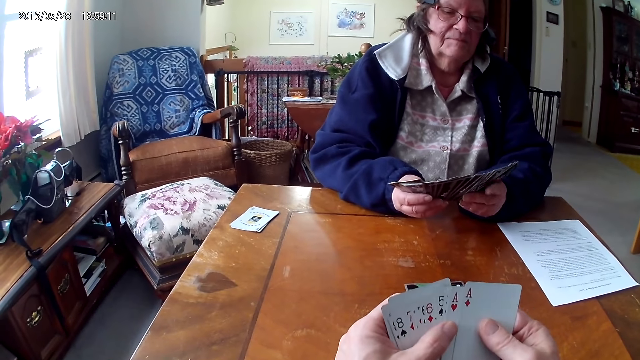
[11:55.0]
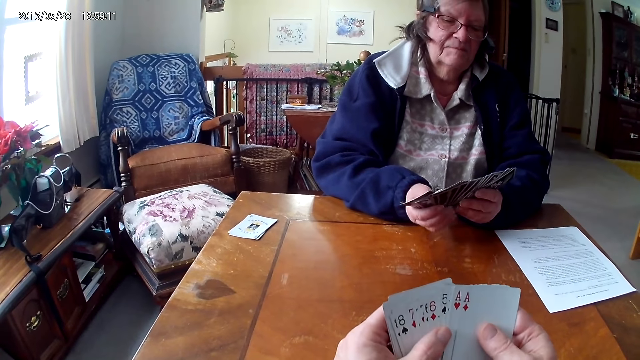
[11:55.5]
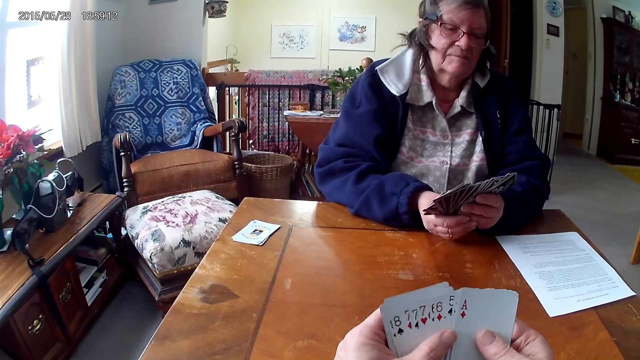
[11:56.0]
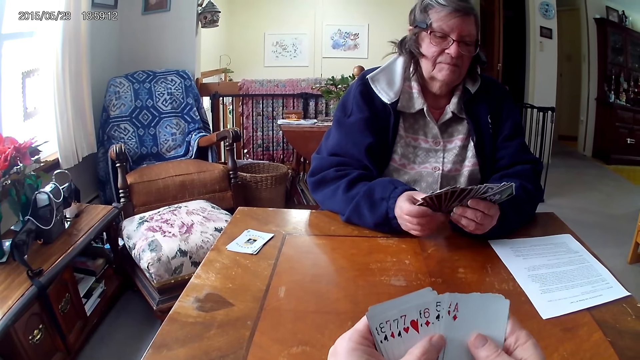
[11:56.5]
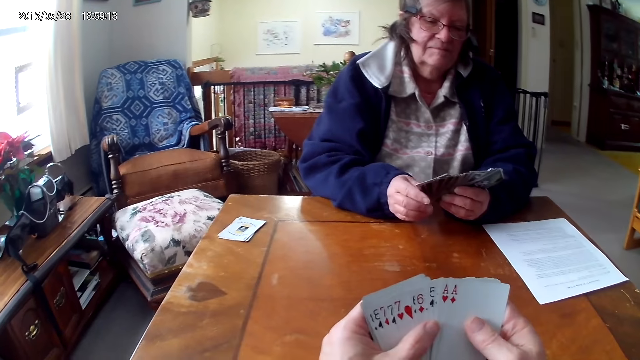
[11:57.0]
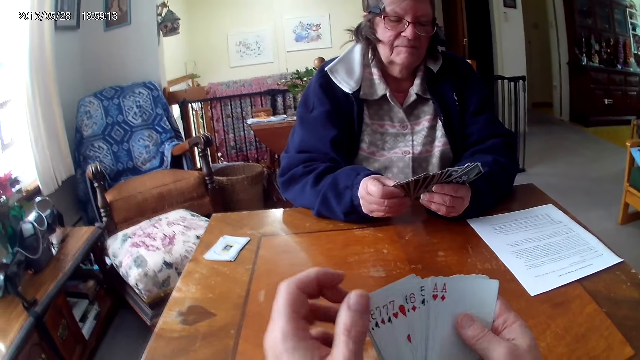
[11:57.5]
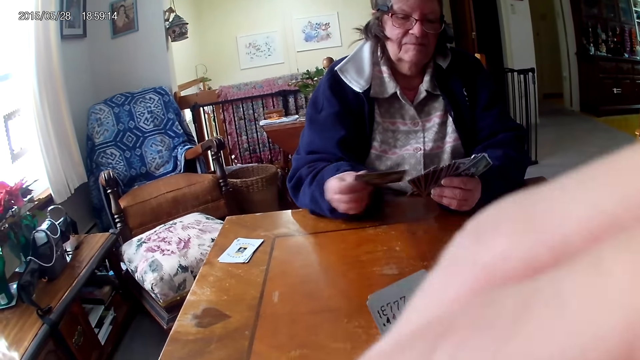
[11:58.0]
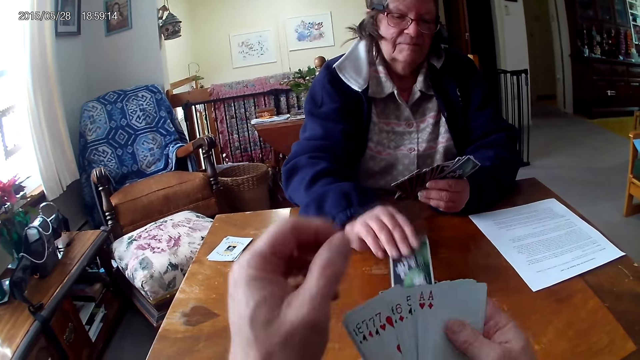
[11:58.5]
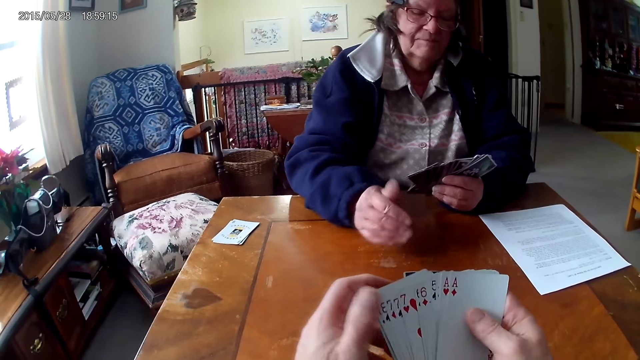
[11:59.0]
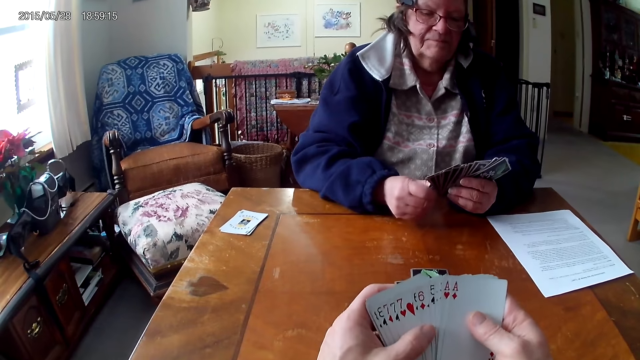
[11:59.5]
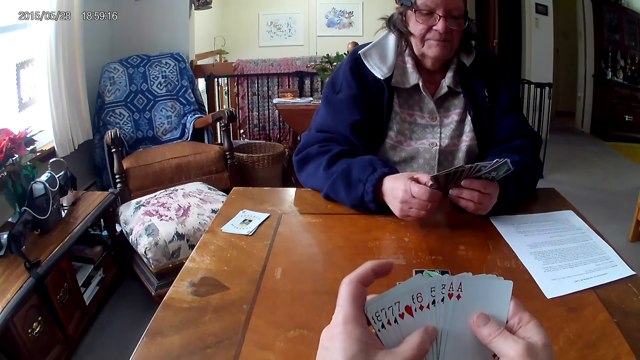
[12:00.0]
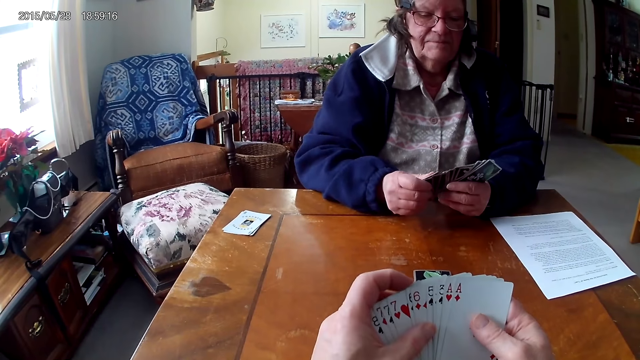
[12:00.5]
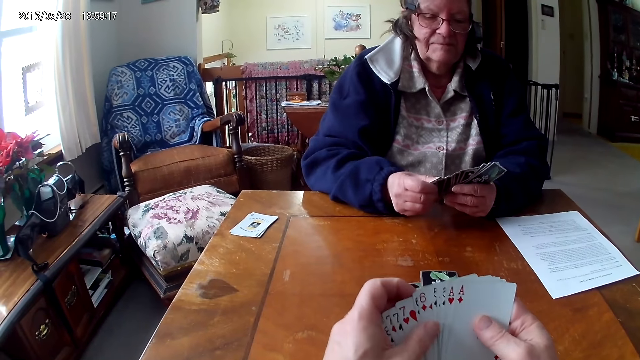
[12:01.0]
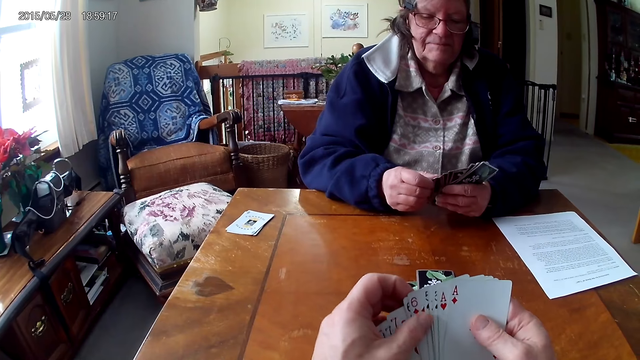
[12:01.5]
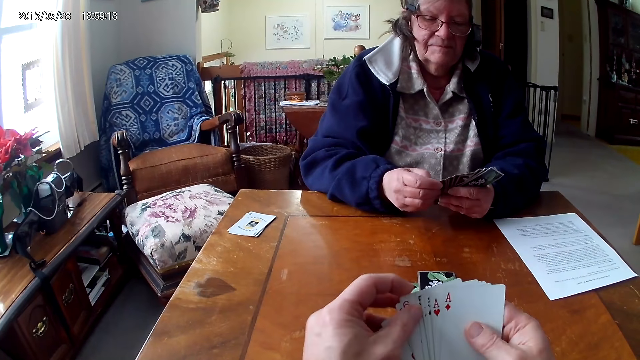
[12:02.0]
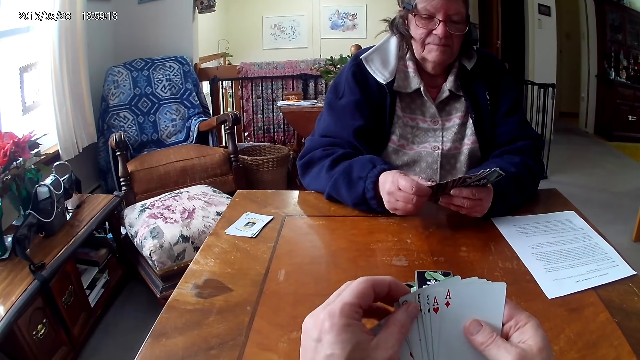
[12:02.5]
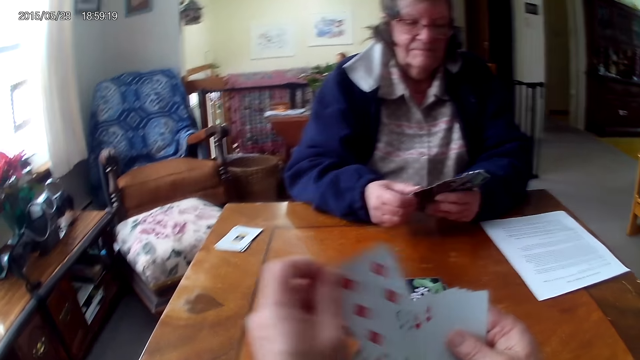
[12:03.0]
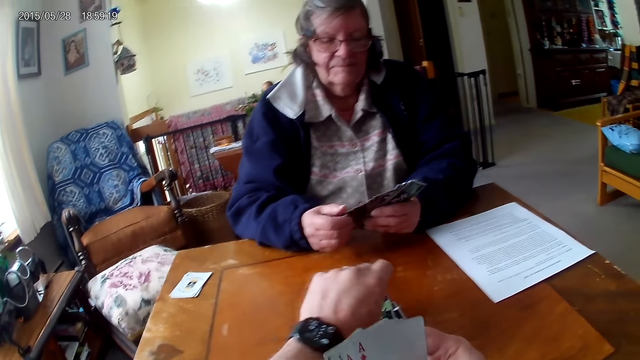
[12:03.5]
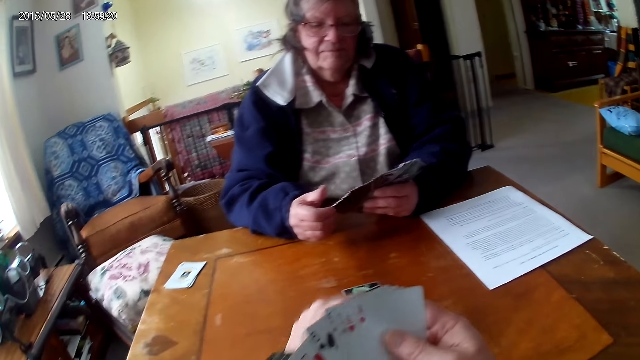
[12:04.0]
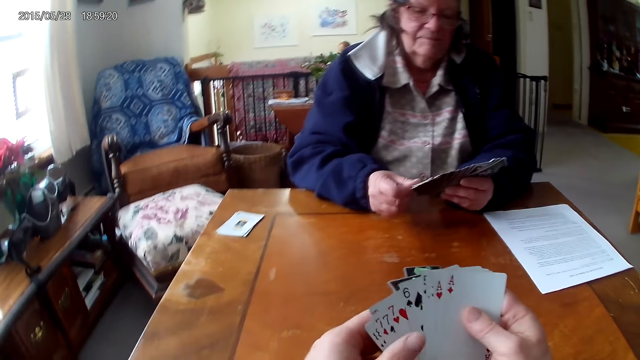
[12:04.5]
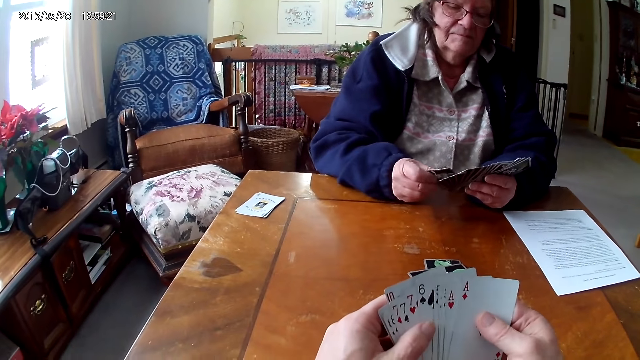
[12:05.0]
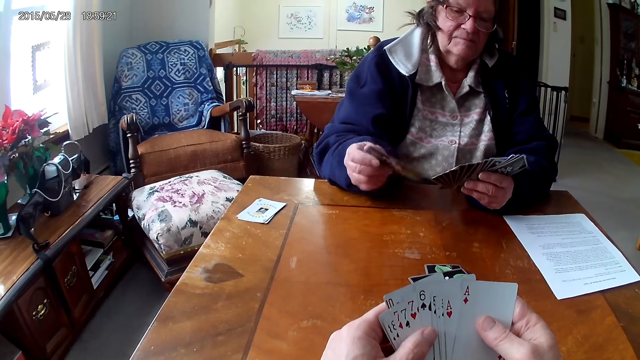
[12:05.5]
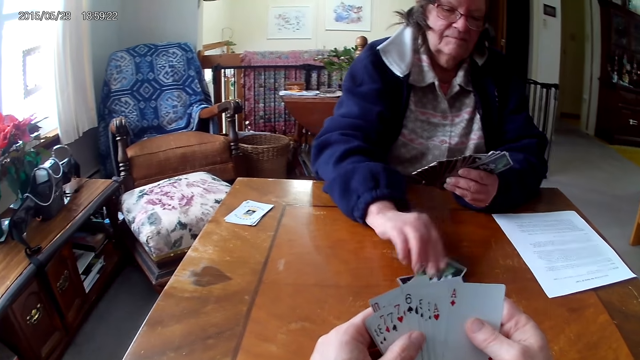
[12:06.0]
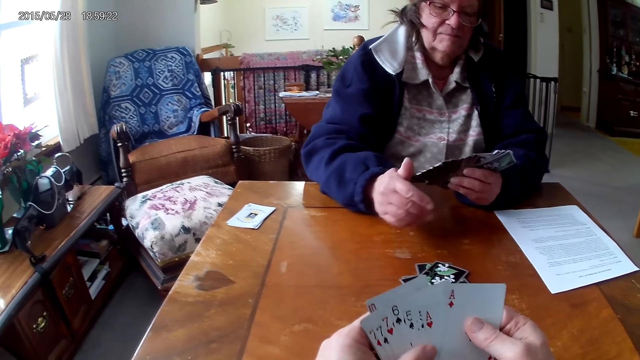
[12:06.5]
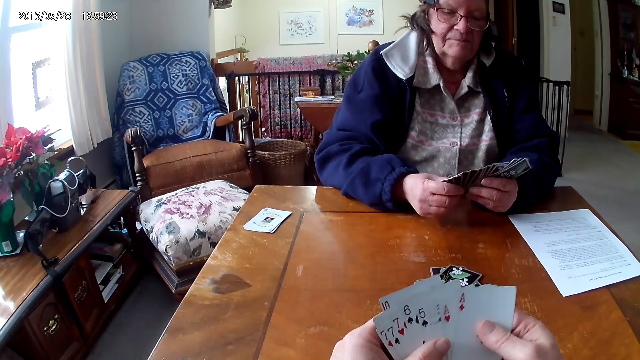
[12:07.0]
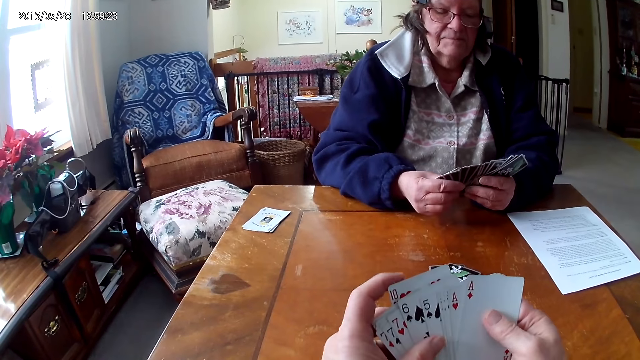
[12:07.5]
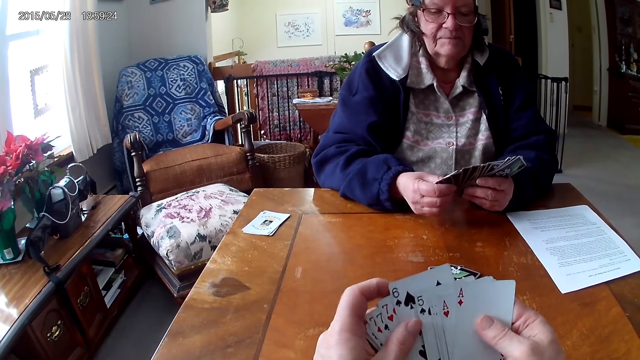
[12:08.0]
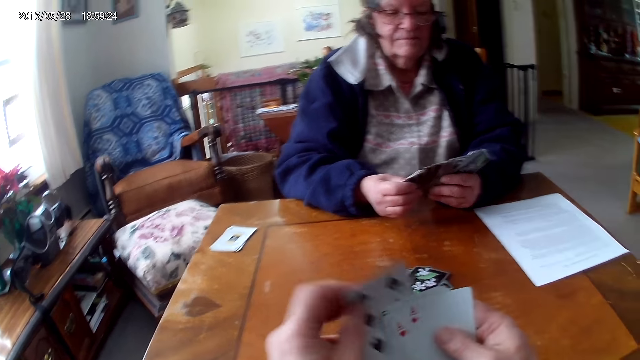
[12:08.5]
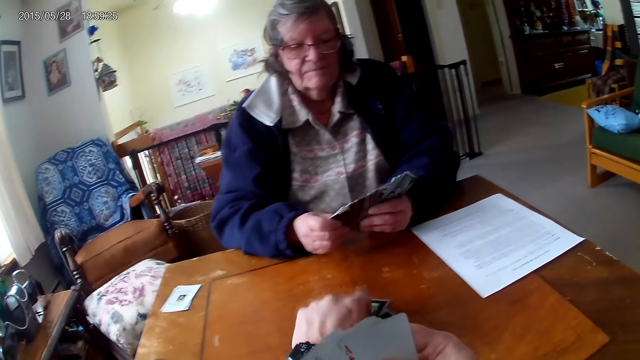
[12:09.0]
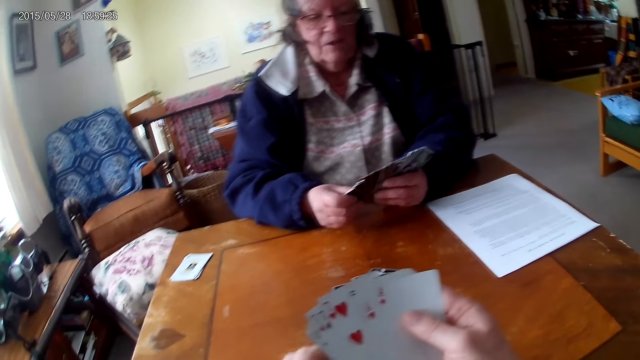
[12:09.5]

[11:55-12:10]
A woman throws cards on the table. The camera wearer throws a card on the table. The woman throws cards on the table. The camera wearer arranges cards and throws a card on the table.

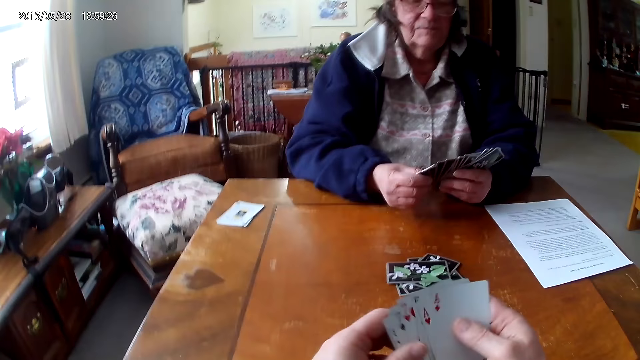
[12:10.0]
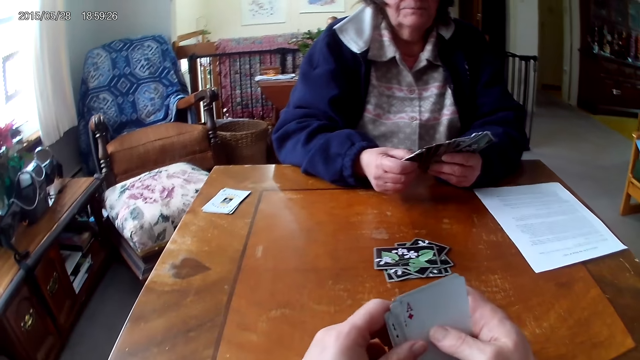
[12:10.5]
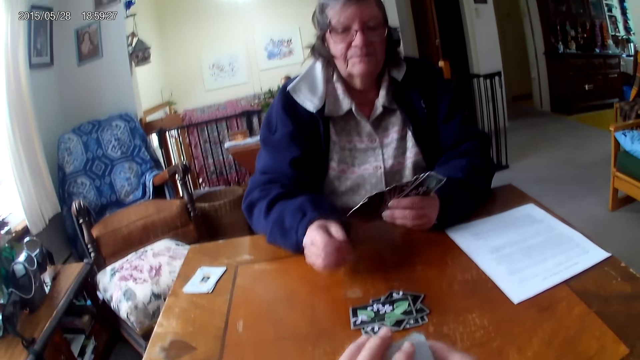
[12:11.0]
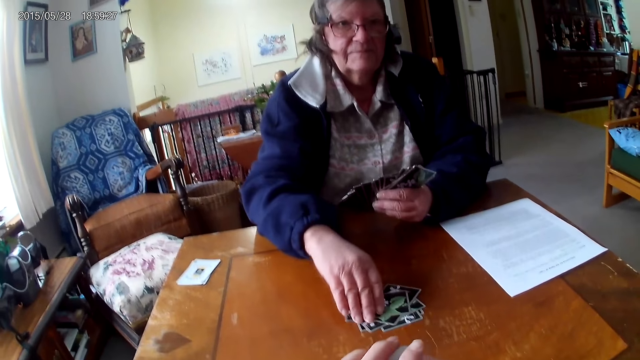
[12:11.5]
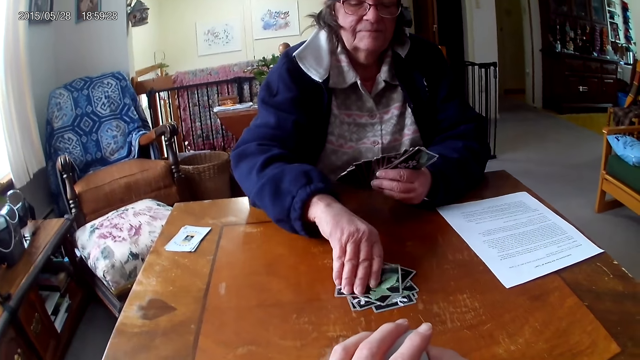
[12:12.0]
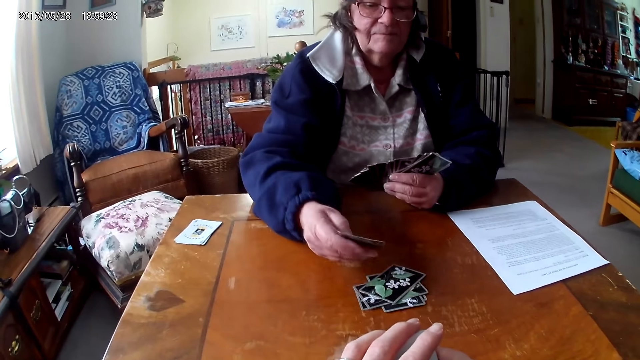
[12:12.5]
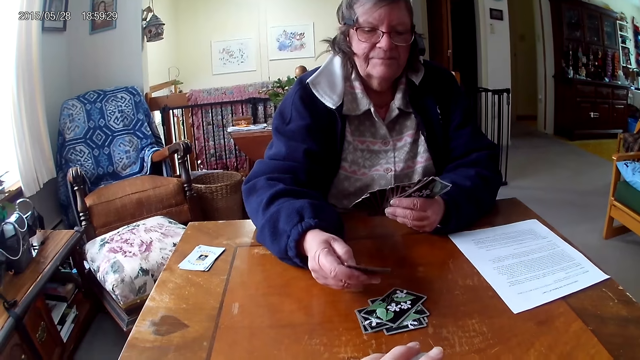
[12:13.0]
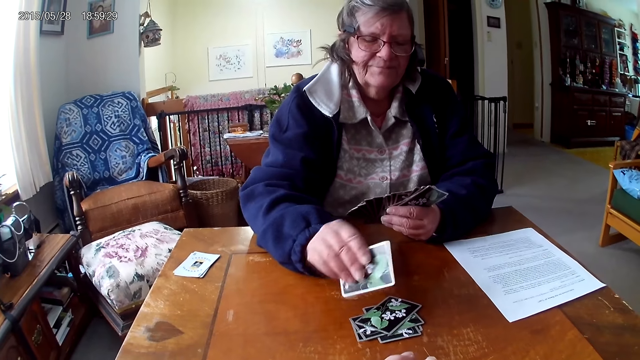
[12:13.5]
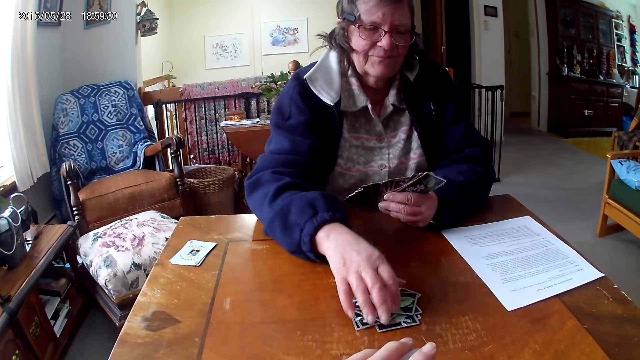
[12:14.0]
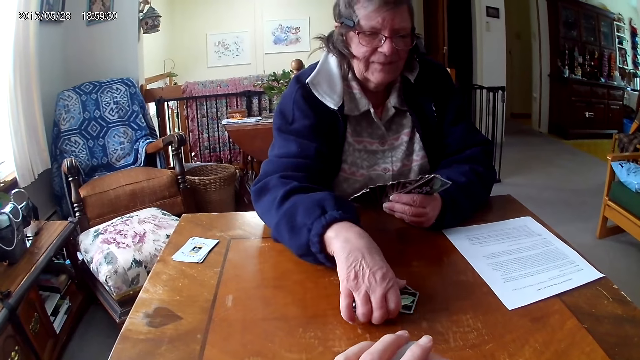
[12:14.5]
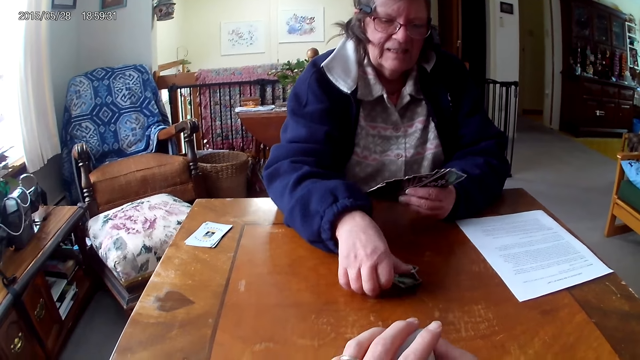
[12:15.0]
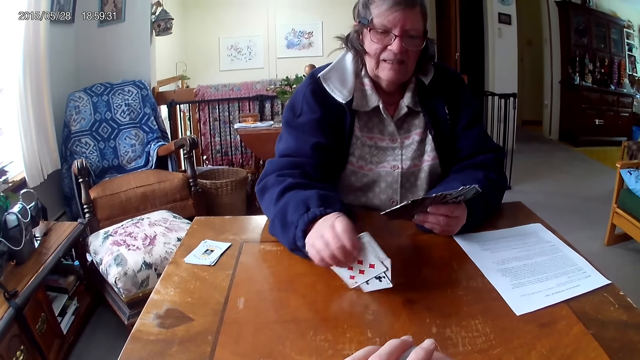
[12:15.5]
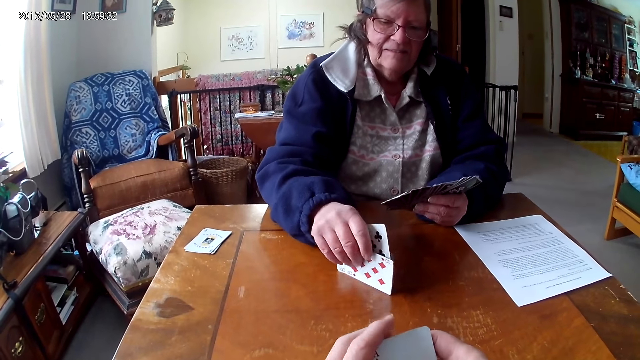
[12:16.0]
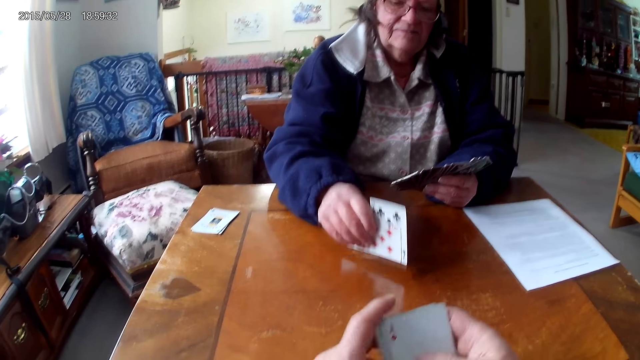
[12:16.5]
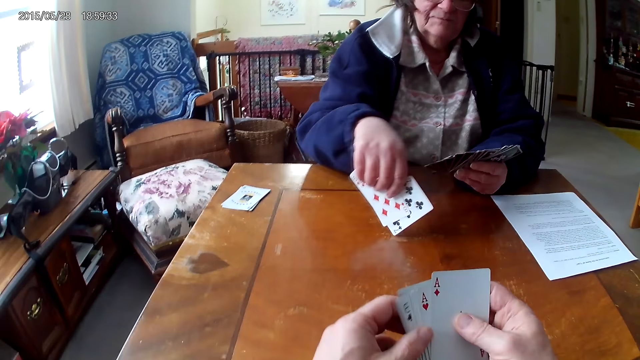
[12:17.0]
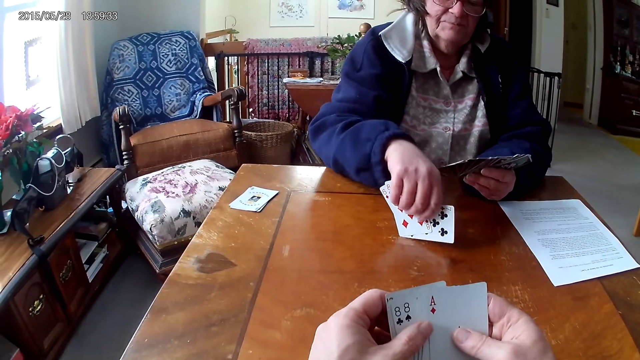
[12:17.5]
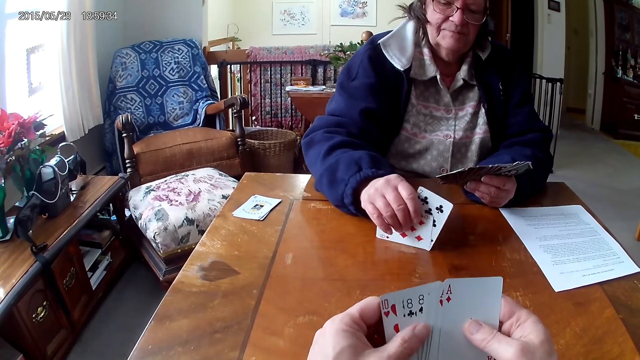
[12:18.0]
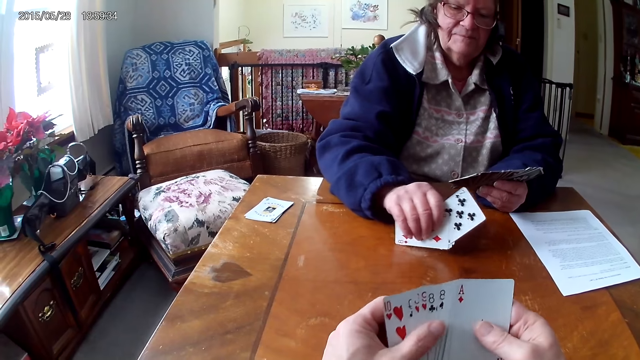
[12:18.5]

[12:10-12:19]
A woman lifts up a card on the table and takes back the cards. The woman puts the card down on the table and picks up the cards on the table.
